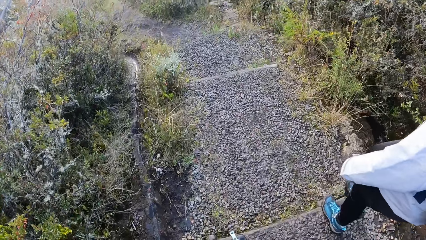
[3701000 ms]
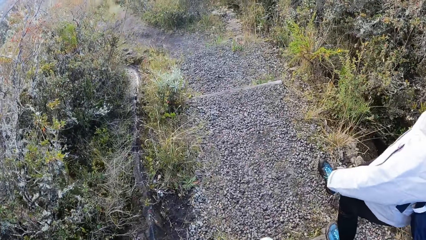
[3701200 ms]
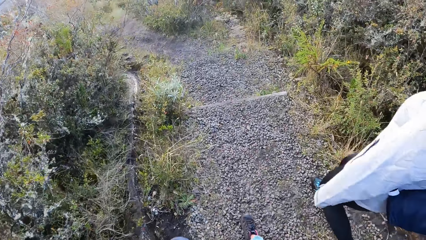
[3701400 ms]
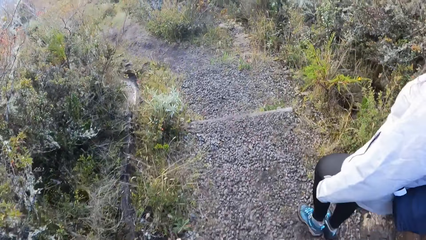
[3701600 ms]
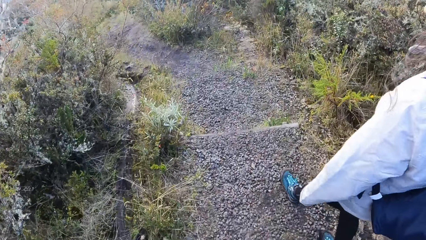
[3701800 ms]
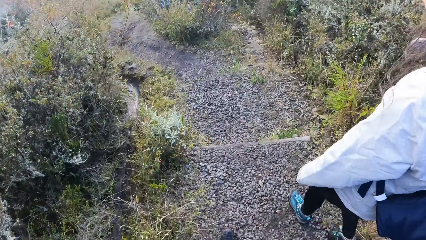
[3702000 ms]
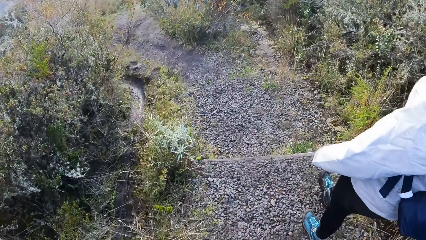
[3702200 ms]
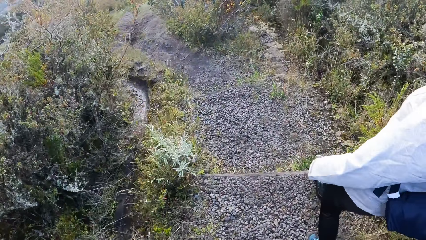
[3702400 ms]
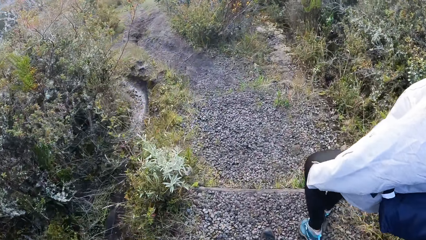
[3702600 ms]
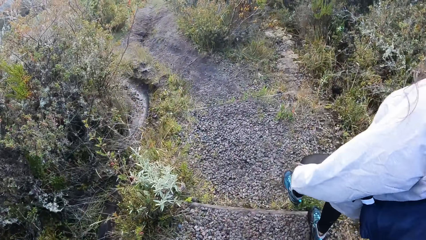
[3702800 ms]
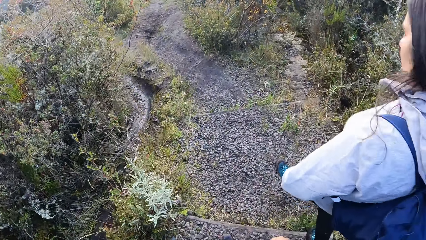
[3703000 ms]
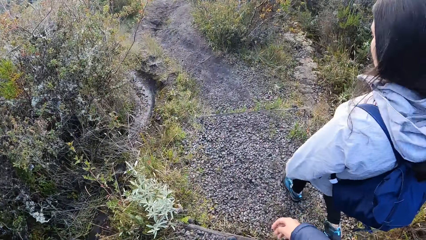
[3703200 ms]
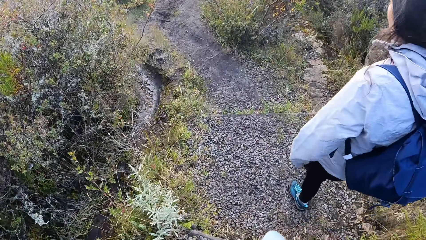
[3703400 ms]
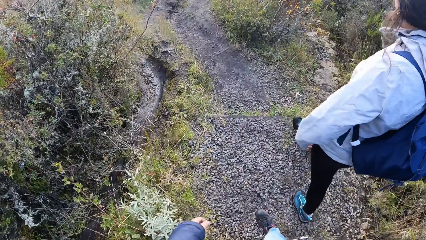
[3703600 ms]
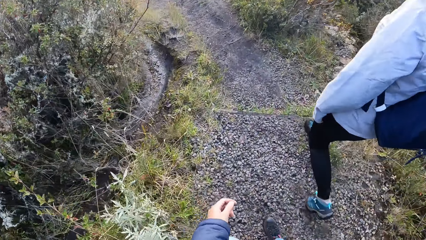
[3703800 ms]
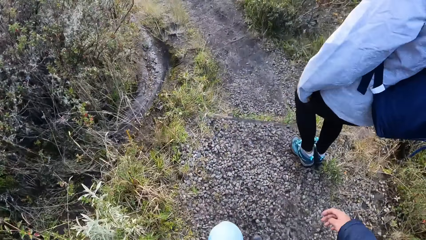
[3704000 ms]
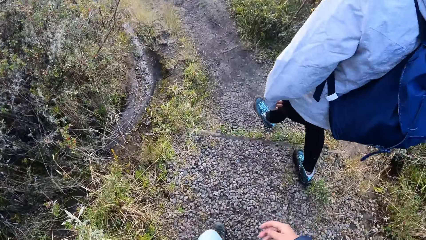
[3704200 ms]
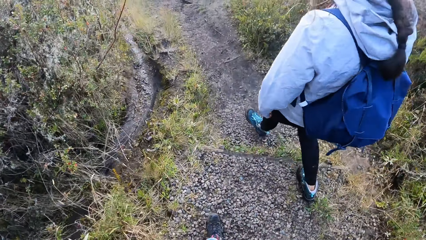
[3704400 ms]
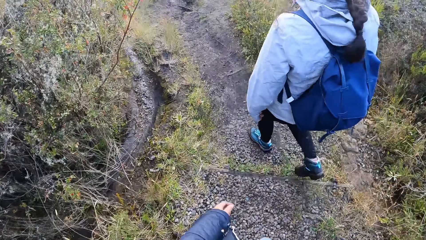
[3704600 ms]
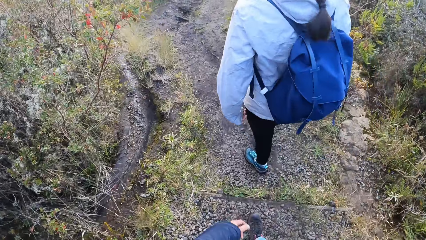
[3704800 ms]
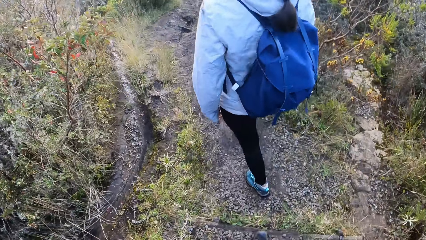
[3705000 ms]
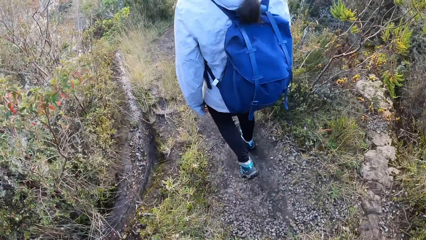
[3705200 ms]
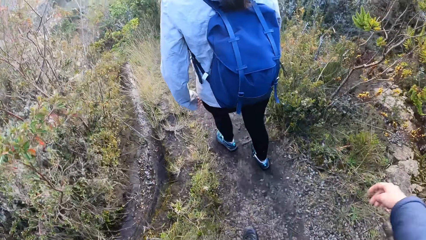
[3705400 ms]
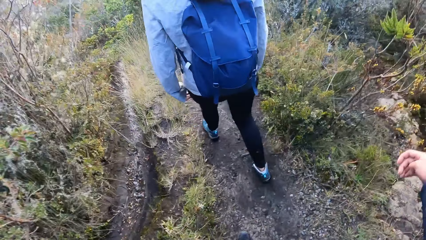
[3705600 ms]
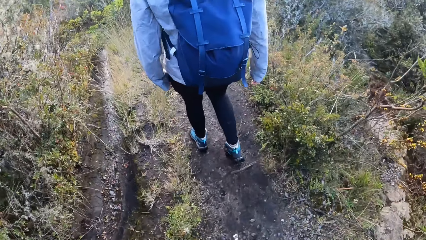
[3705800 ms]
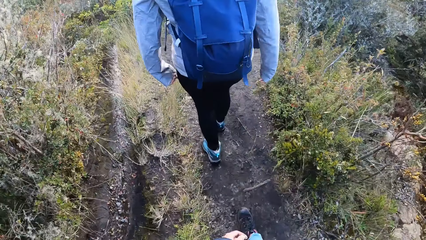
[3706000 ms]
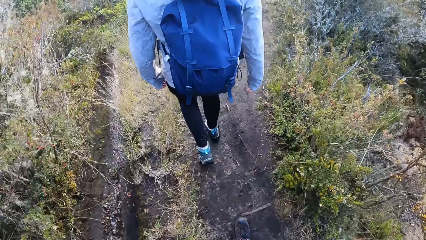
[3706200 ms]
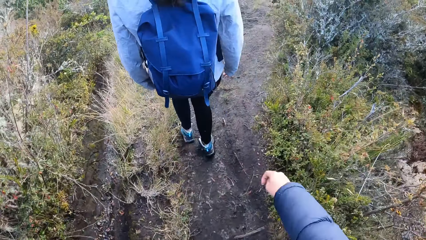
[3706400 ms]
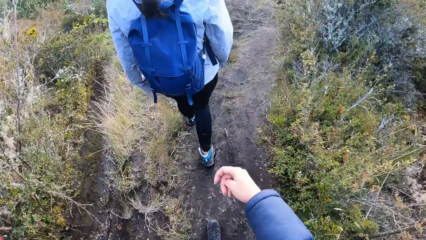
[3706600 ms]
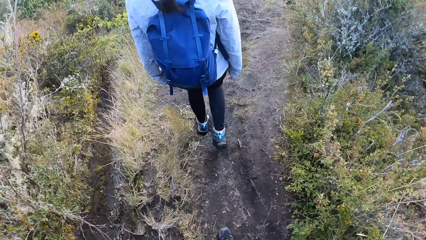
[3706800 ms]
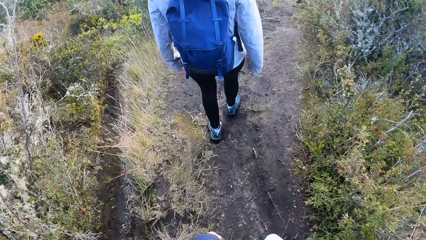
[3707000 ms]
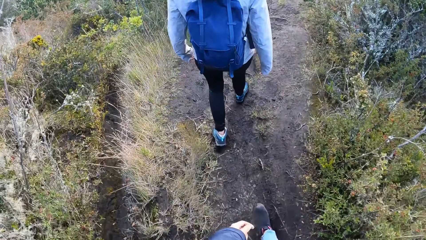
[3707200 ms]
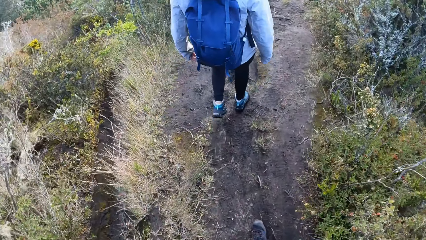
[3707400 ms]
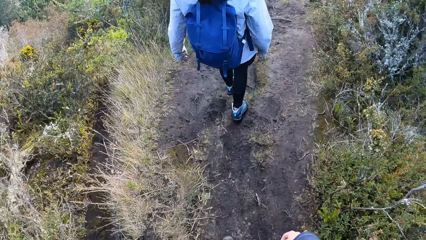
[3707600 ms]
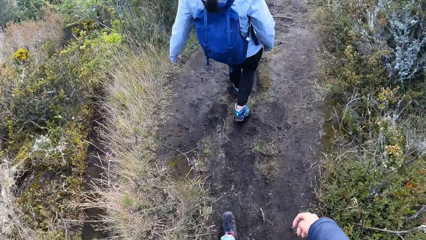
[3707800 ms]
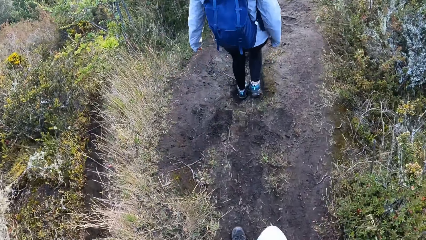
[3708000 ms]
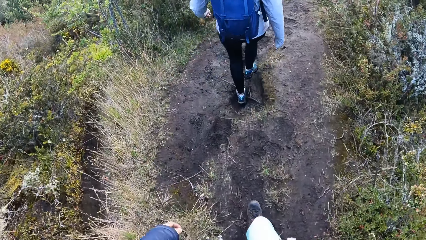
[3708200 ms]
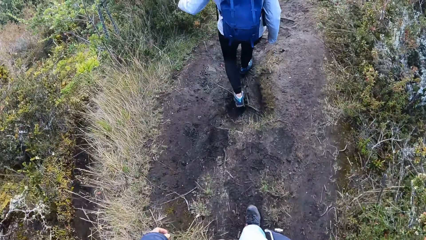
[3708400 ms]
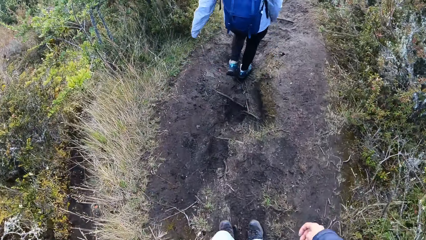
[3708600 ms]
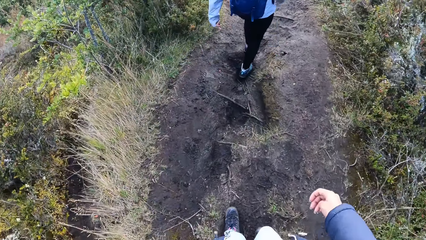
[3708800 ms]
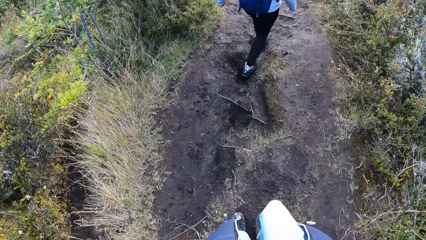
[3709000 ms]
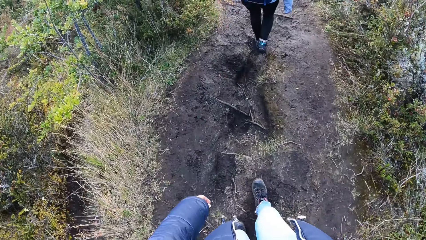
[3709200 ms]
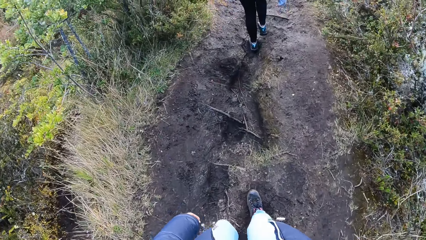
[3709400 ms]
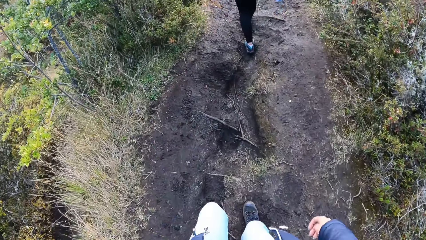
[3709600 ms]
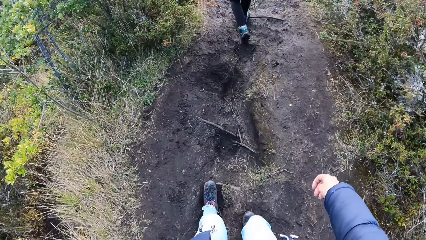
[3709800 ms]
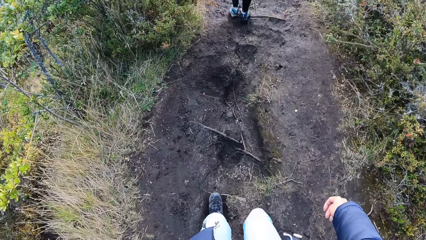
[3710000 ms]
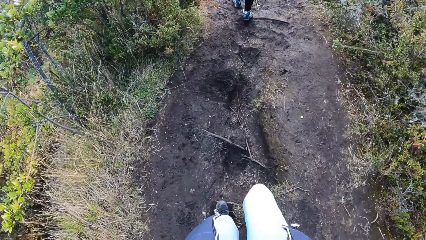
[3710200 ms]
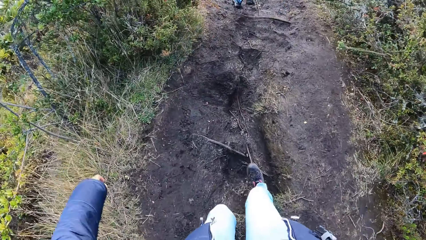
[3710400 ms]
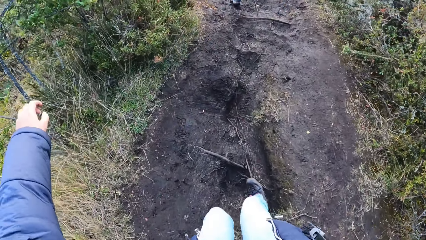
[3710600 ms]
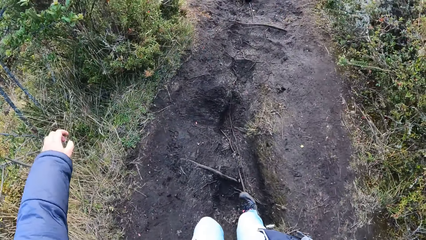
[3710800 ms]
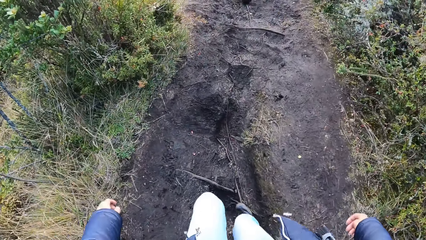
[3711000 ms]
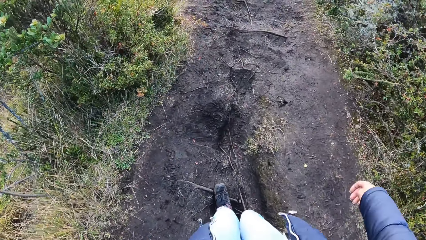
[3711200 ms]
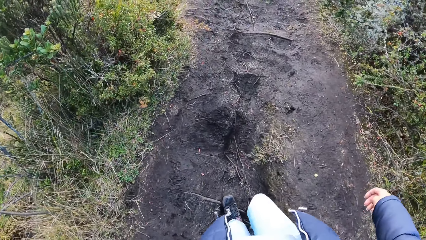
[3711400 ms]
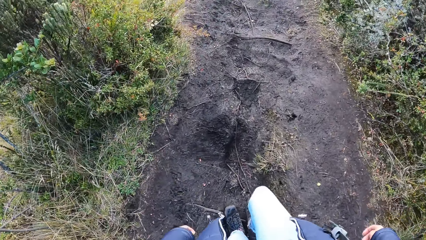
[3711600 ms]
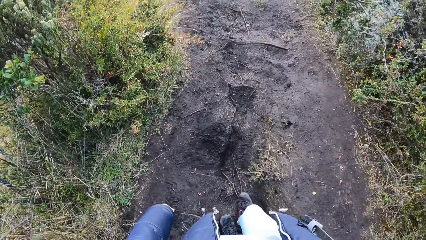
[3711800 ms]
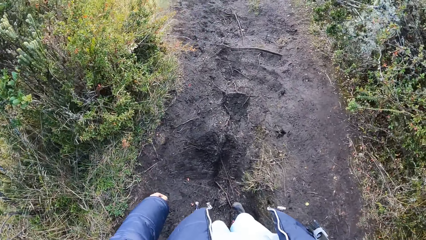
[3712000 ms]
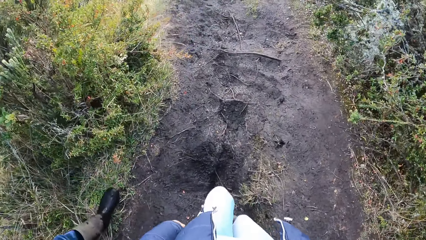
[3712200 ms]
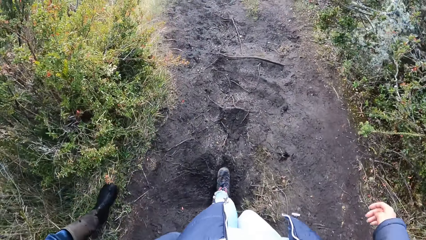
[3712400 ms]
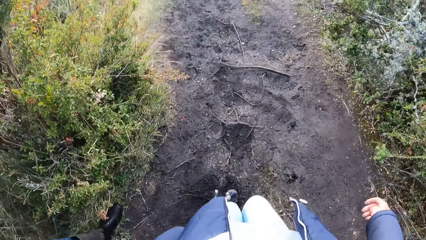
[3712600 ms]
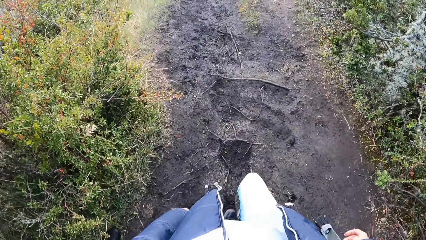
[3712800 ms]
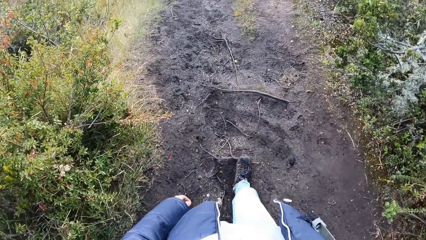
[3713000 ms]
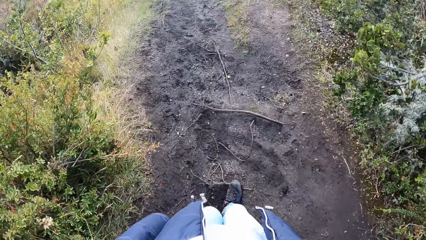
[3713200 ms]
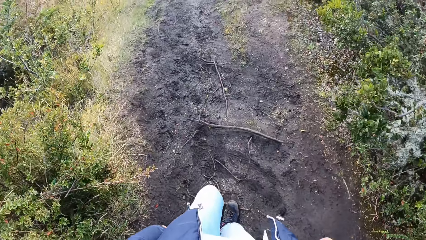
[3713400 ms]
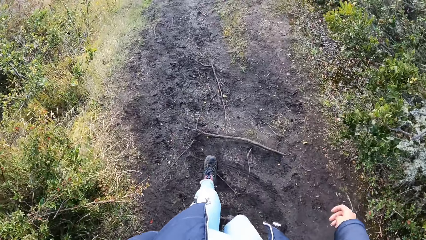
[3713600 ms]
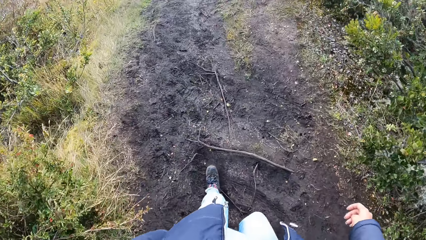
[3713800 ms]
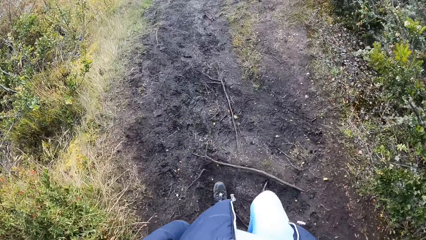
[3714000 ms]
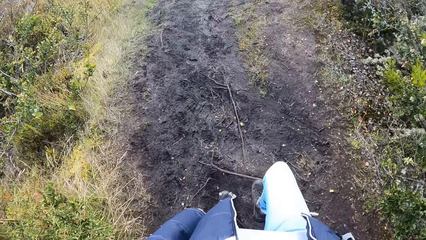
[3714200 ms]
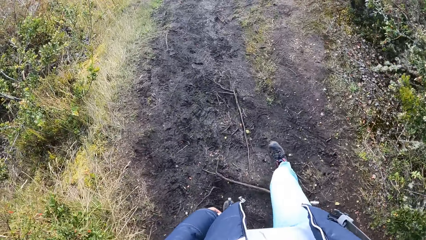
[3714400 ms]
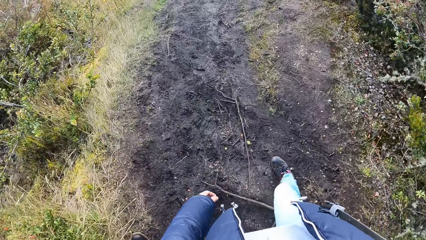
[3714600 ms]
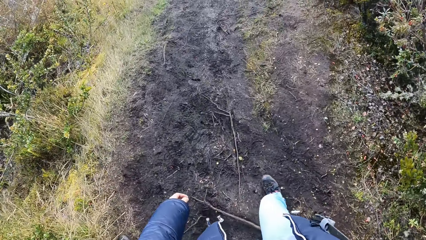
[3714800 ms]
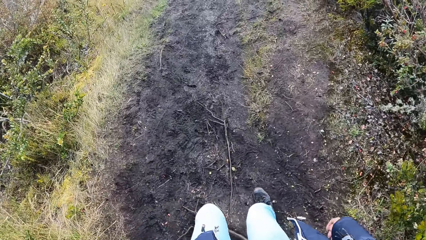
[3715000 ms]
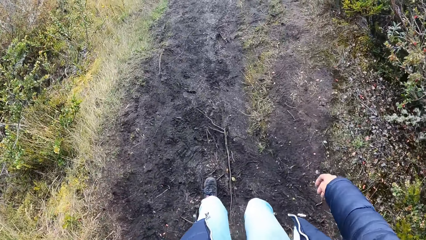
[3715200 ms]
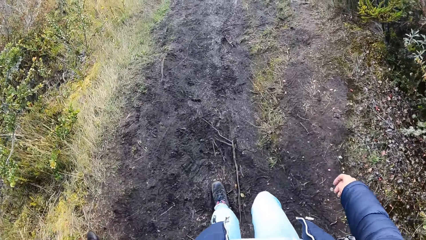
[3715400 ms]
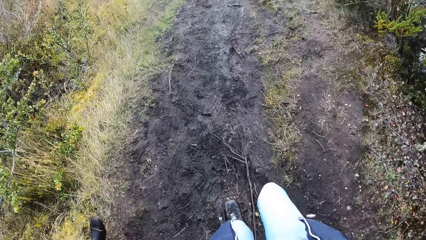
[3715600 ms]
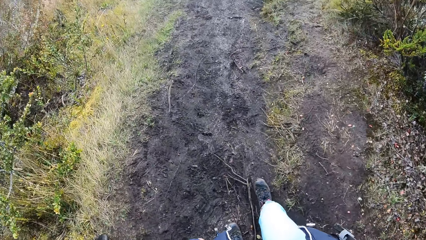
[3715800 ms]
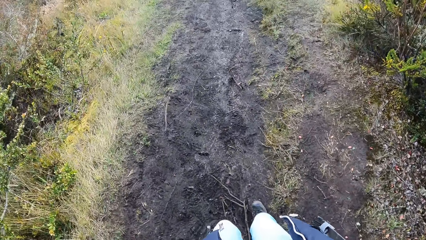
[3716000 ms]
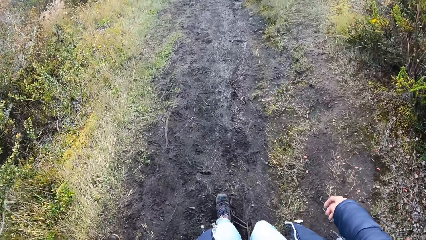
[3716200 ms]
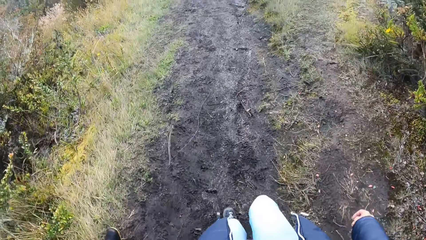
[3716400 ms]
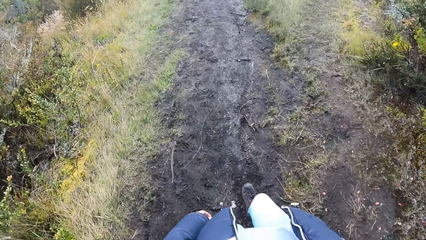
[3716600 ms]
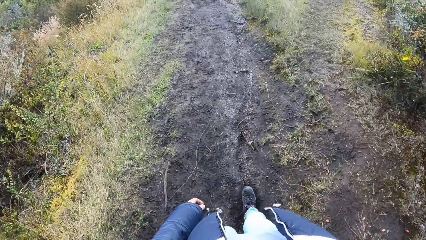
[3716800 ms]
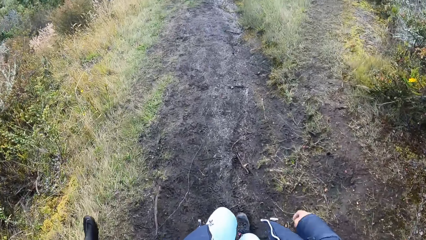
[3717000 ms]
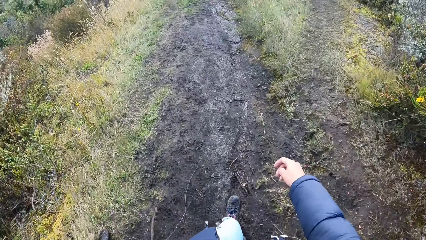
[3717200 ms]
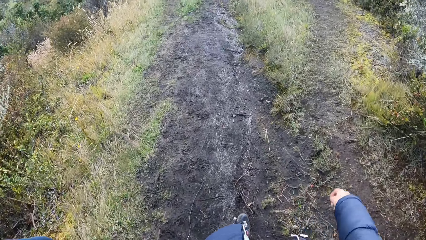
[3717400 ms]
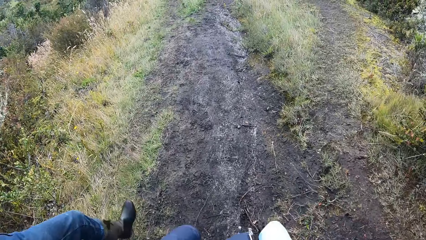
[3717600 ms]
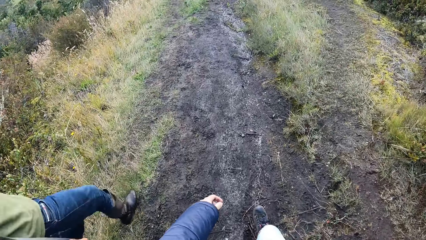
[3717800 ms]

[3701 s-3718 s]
A woman walks on the pathway. The camera wearer walks on the pathway.
